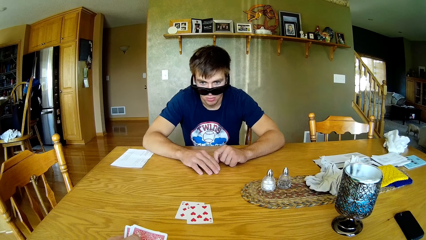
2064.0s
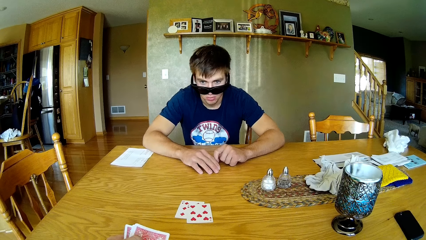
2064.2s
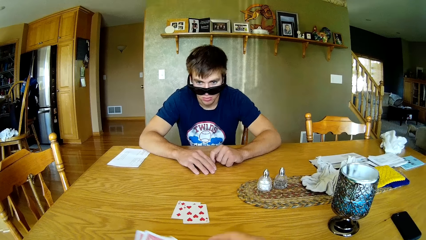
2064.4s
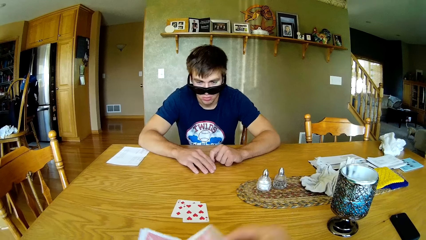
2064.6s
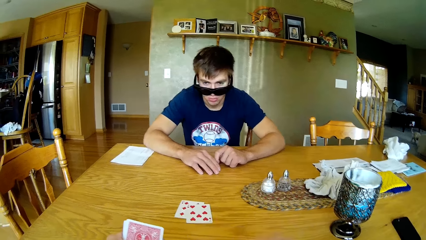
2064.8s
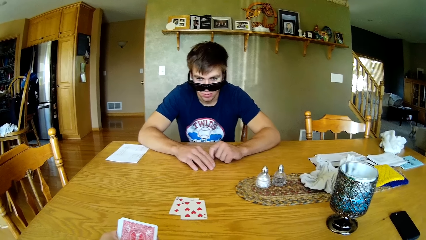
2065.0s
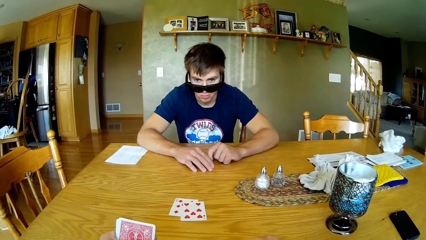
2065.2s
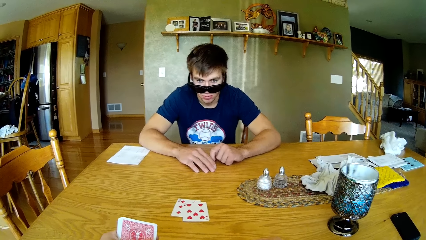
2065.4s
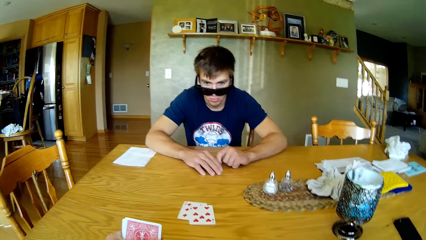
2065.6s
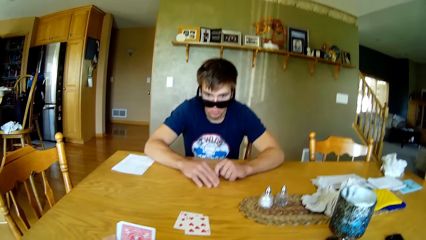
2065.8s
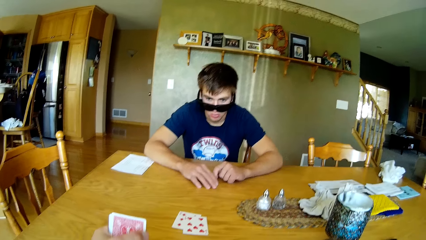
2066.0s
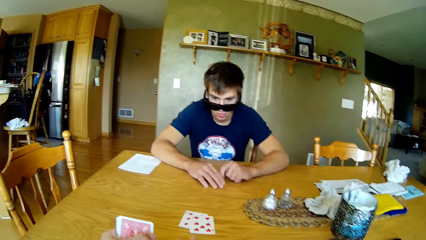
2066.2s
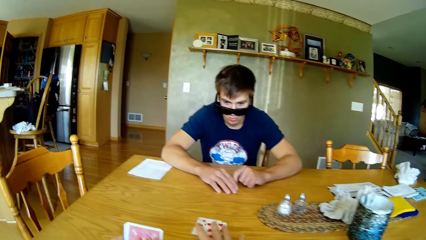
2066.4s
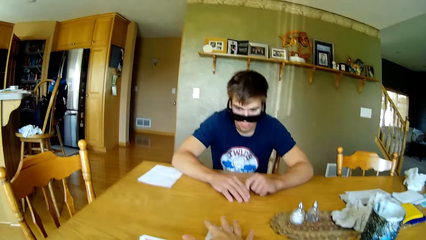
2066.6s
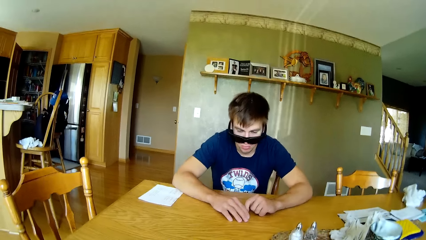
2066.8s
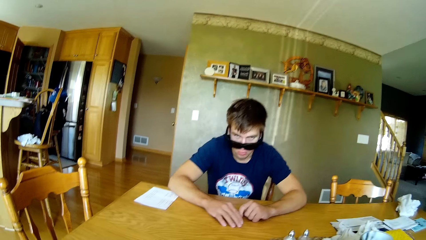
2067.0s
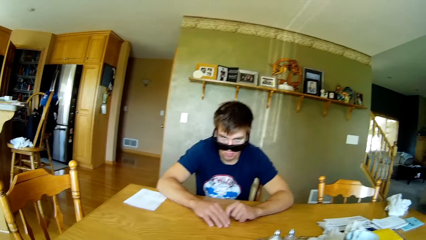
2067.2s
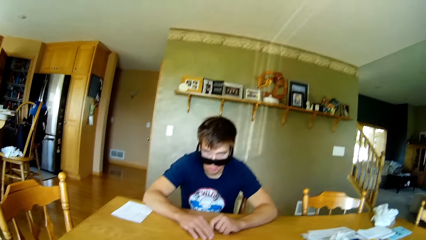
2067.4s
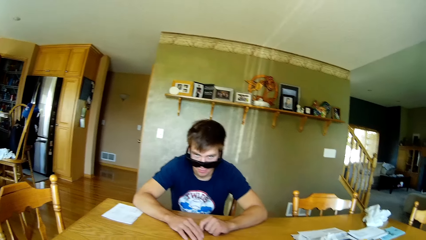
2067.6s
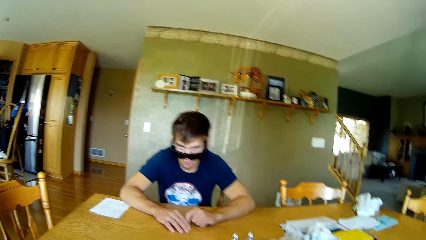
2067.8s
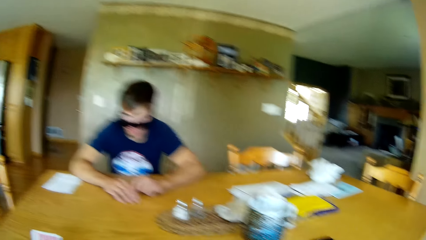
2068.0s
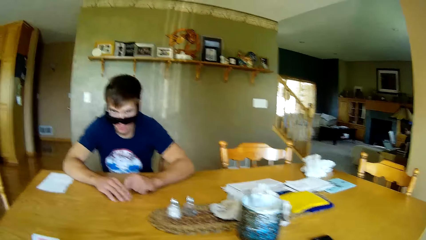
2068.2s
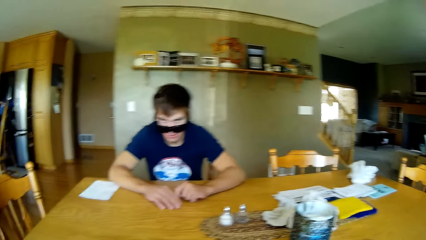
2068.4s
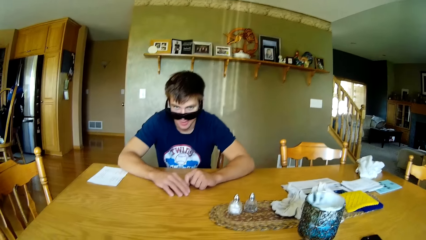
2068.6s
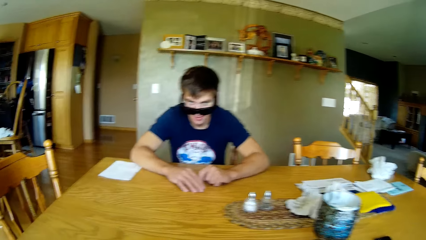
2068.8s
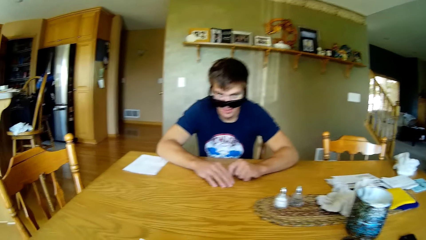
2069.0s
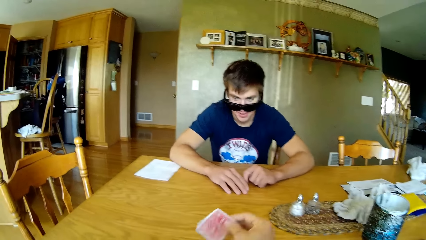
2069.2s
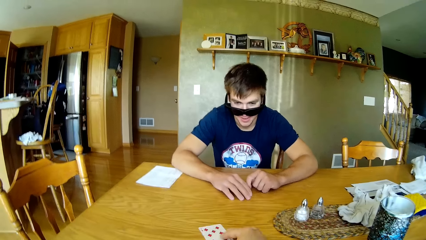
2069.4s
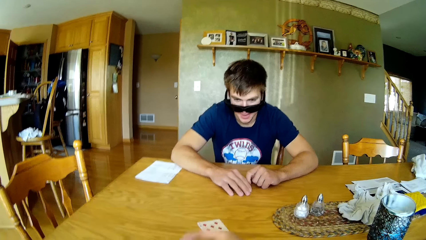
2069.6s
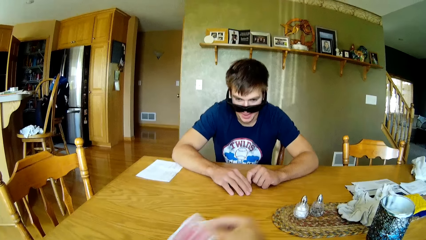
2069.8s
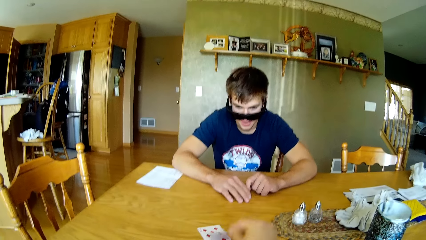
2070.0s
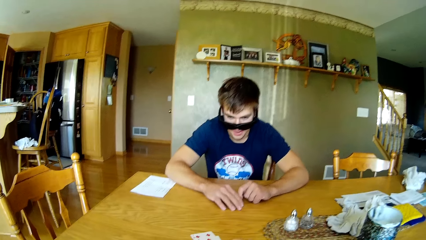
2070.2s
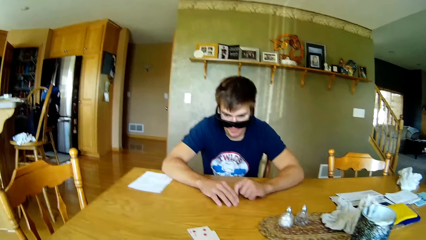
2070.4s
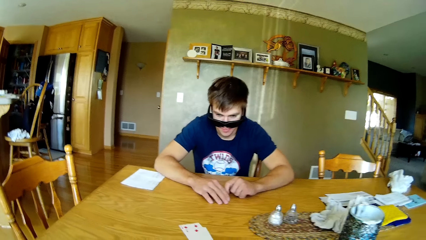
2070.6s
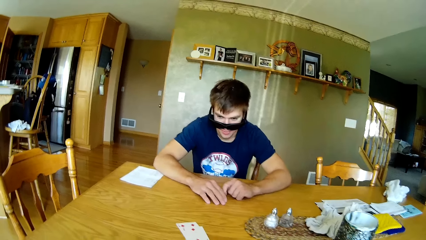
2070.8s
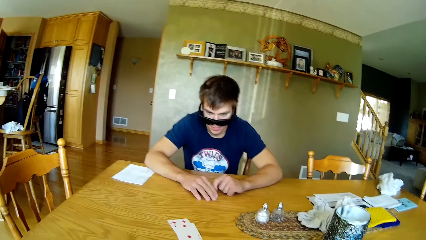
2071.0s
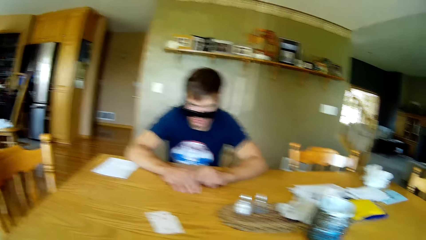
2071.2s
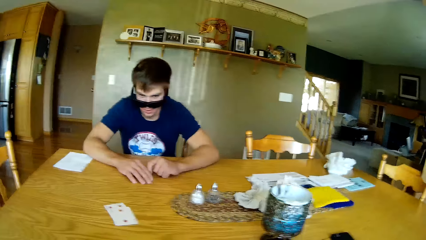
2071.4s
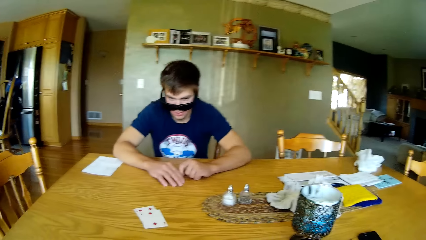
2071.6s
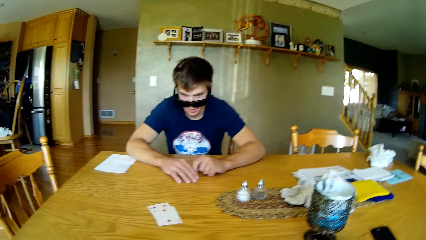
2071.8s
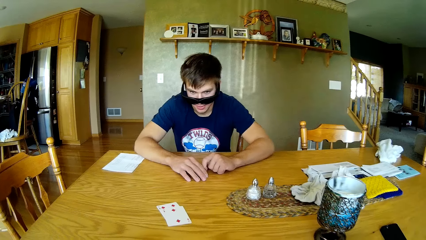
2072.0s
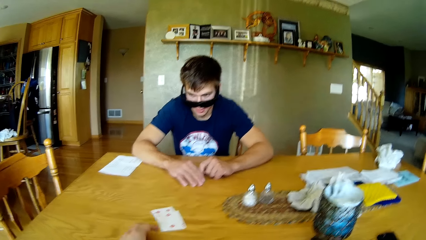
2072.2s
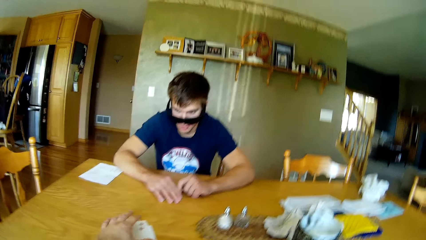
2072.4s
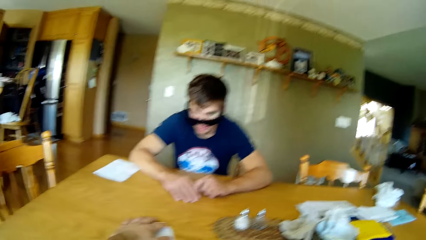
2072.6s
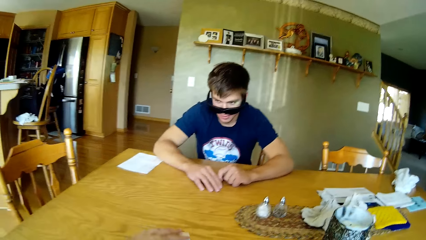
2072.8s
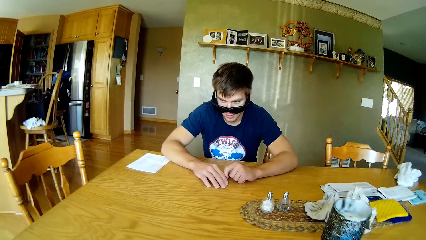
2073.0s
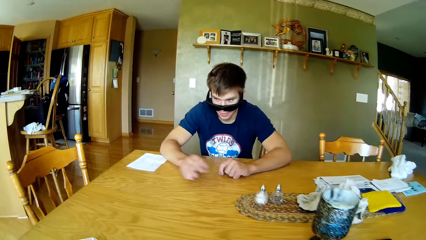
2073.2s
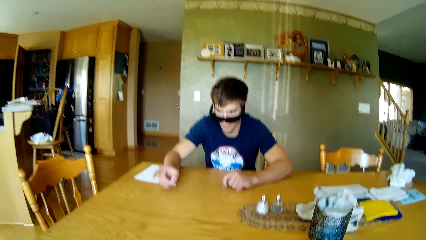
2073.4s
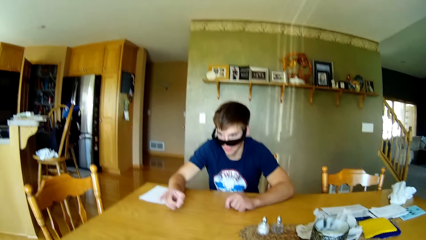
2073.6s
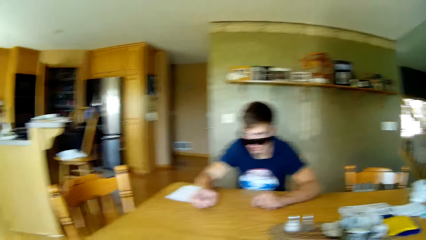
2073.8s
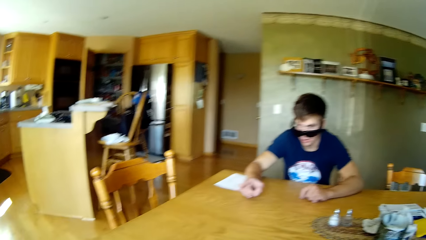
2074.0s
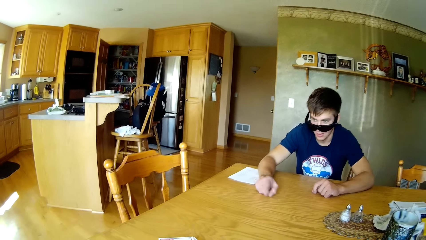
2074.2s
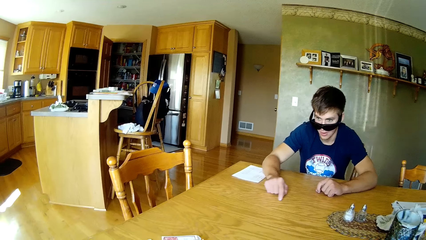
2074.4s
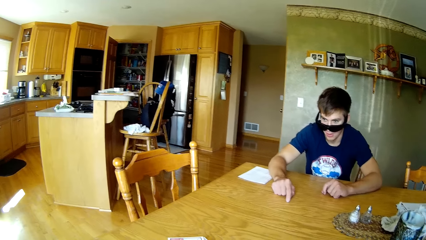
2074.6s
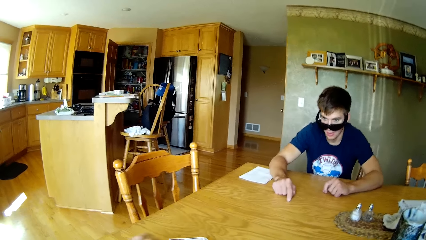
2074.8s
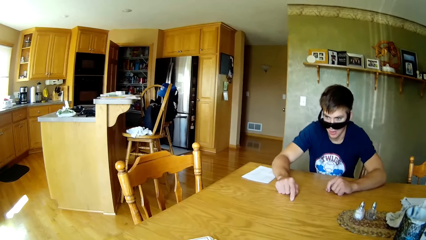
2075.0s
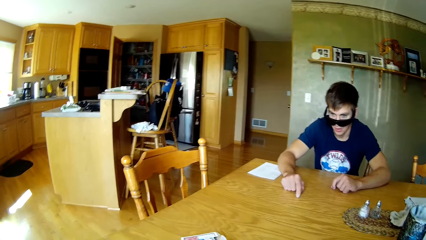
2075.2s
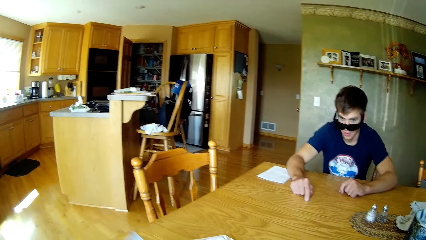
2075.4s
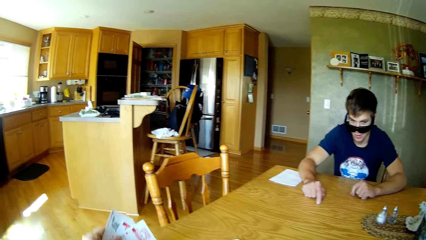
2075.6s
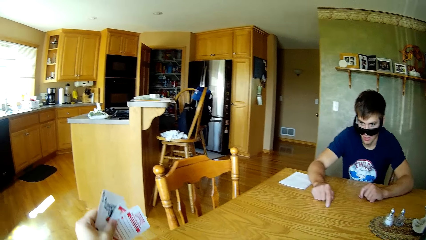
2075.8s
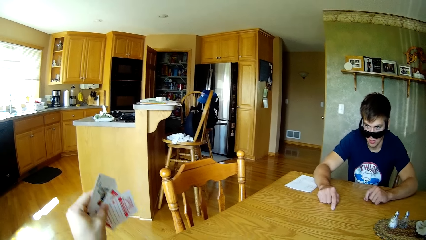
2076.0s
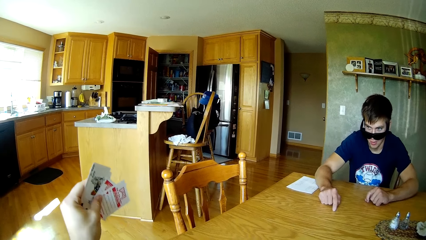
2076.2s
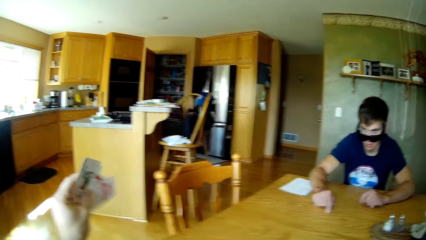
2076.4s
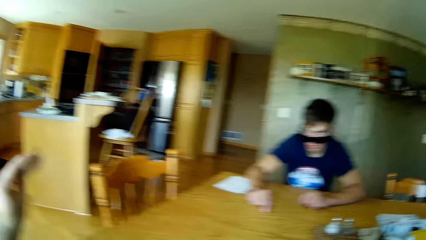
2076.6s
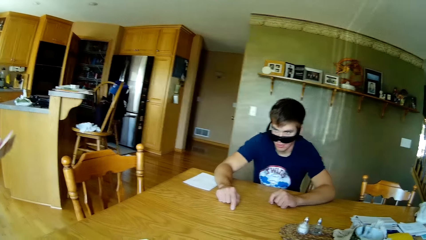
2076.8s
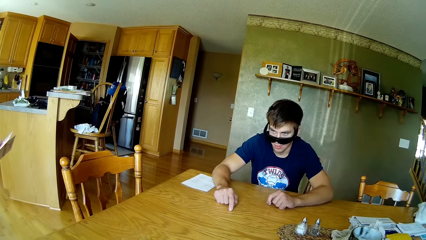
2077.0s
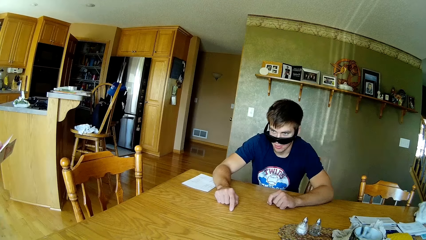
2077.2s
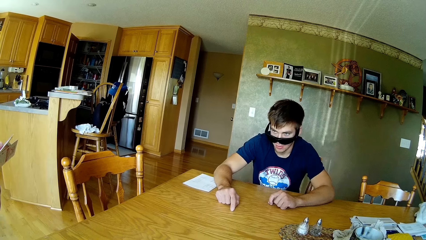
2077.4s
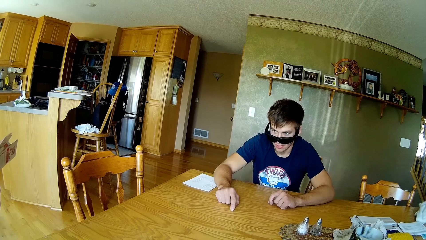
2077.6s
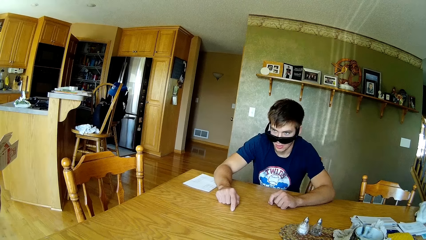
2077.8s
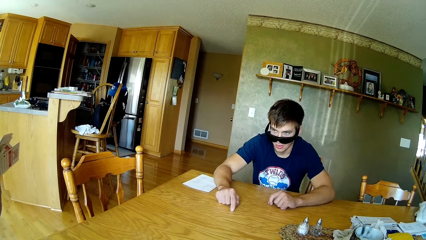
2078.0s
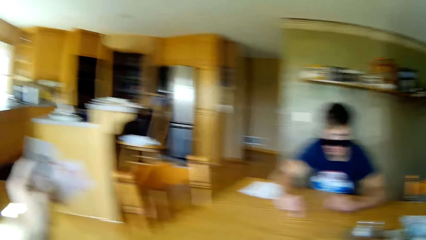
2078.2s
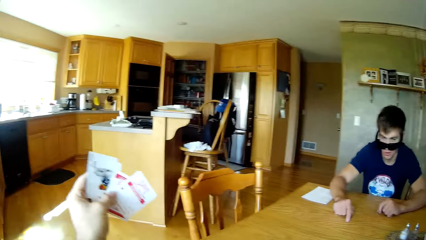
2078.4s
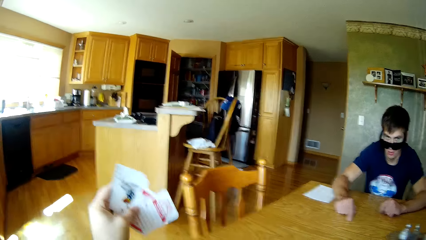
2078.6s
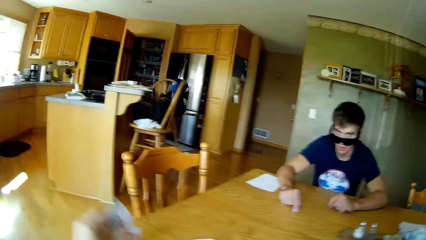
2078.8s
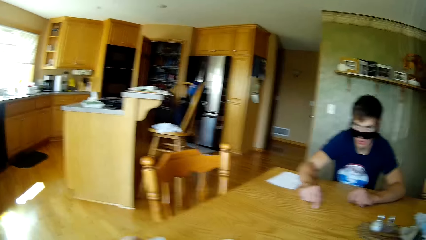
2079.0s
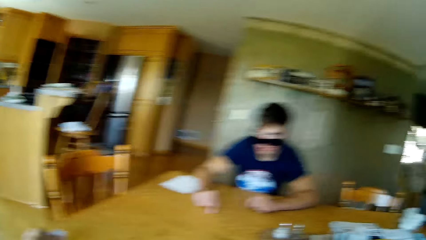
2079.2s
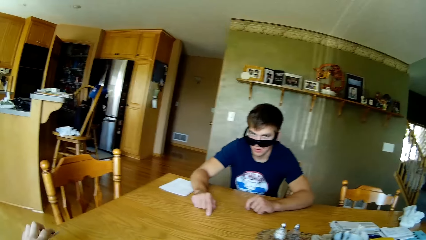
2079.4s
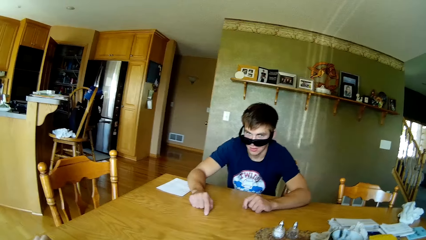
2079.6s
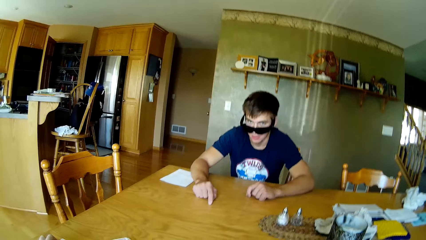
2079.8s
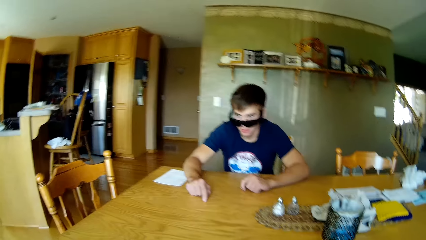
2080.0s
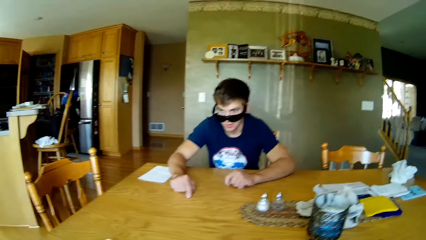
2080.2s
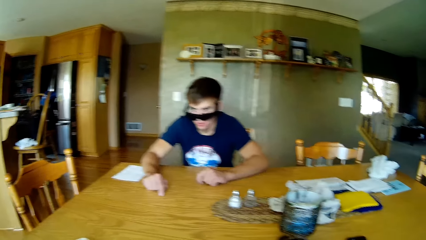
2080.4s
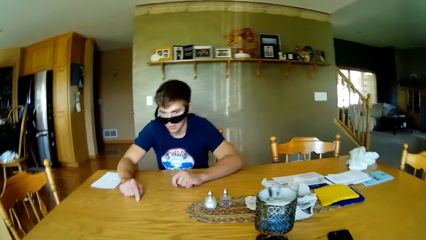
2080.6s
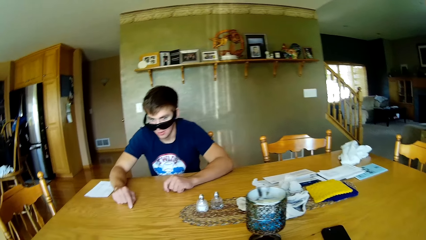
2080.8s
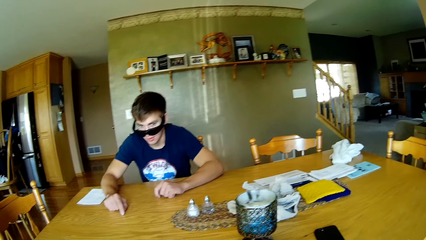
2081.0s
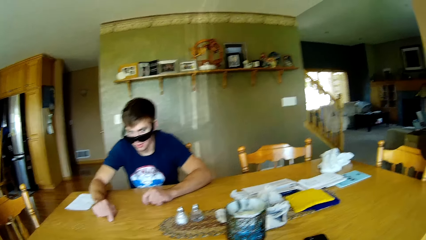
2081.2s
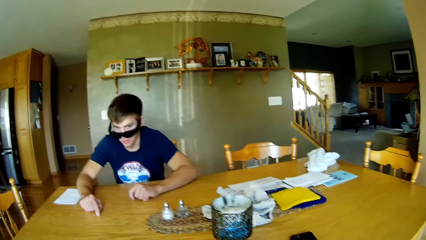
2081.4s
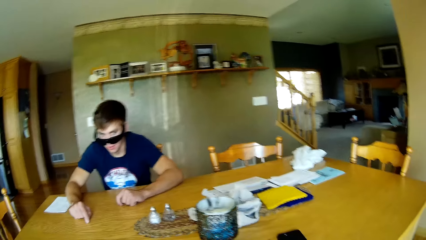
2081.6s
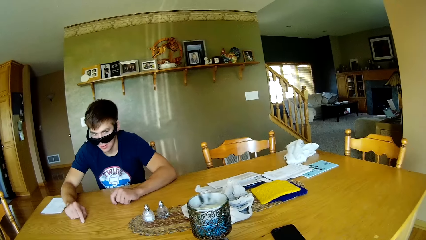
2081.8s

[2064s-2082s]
The camera wearer puts the cards on the table. They pull the cards on the table. They share the cards to a person. They put the cards on the table. They pick the cards on the table. They pull the cards on the table. They dialogue with the person. They look at the cards. They lift the cards on the left hand. They dialogue with the person.
